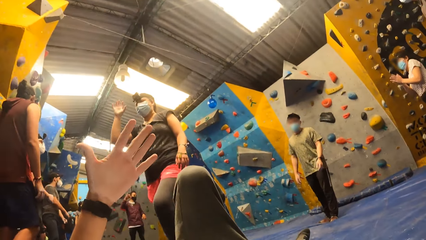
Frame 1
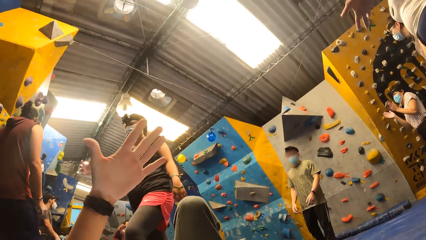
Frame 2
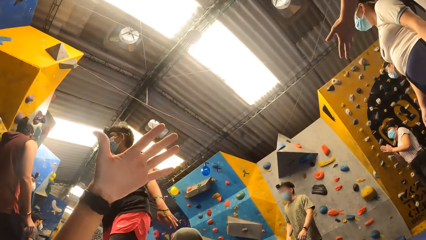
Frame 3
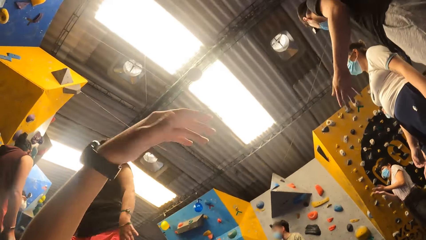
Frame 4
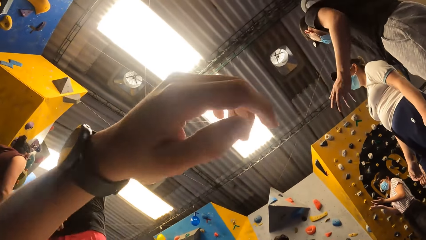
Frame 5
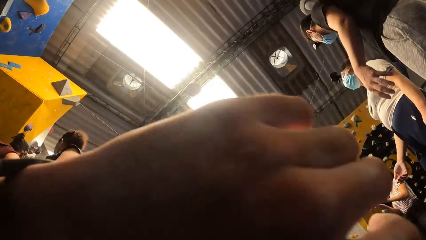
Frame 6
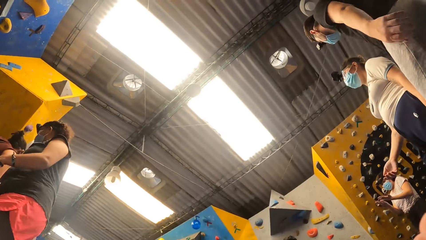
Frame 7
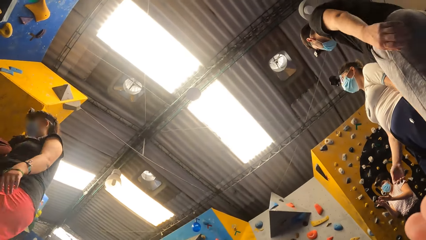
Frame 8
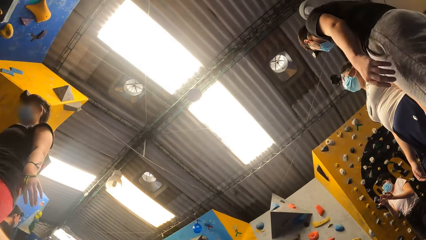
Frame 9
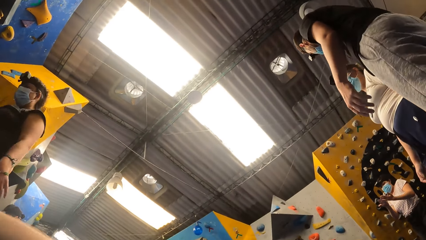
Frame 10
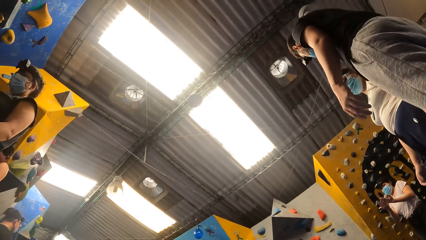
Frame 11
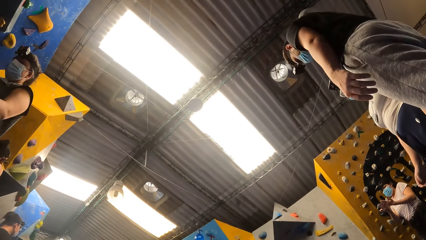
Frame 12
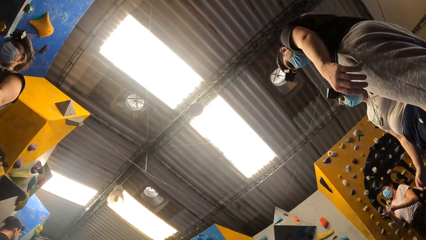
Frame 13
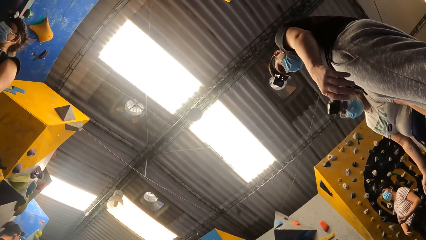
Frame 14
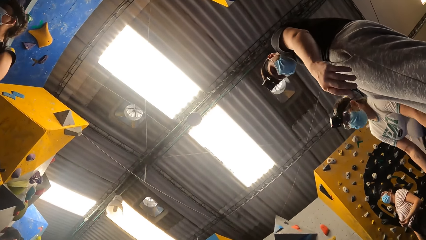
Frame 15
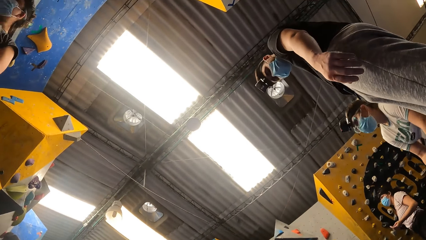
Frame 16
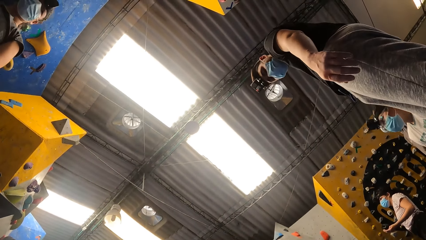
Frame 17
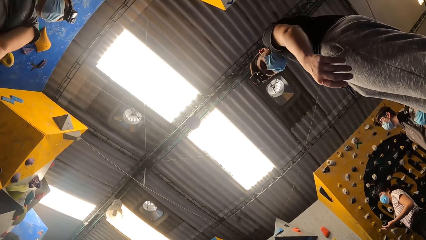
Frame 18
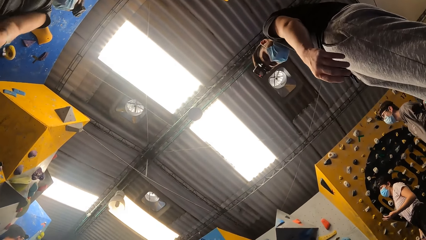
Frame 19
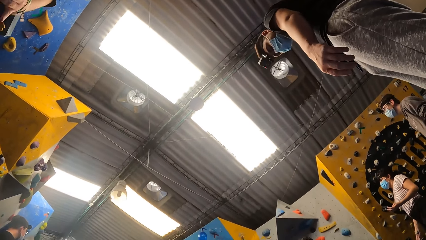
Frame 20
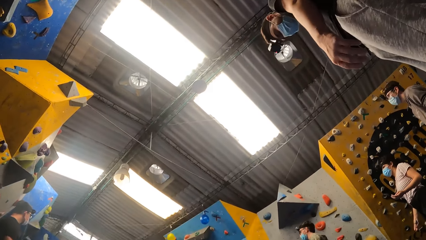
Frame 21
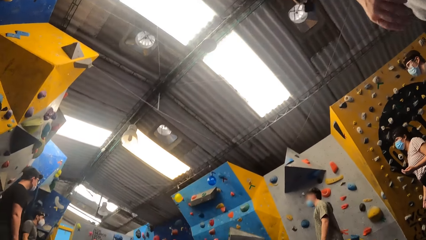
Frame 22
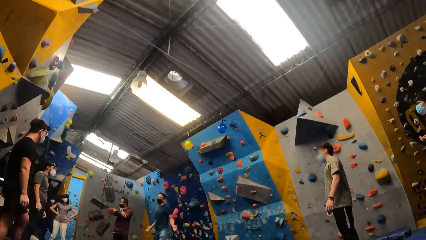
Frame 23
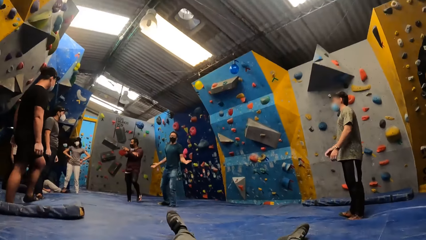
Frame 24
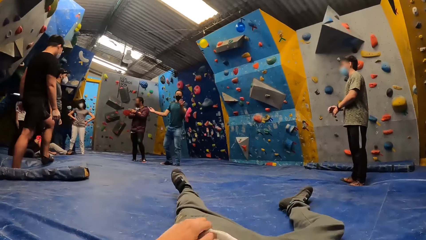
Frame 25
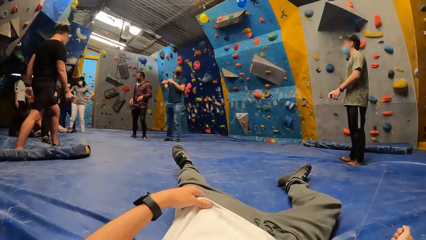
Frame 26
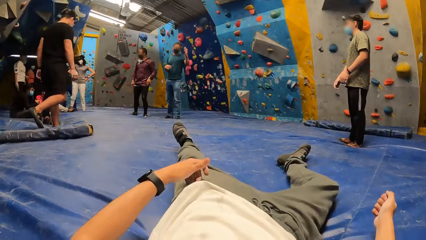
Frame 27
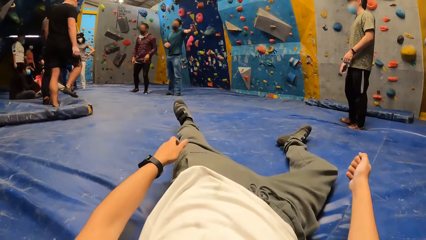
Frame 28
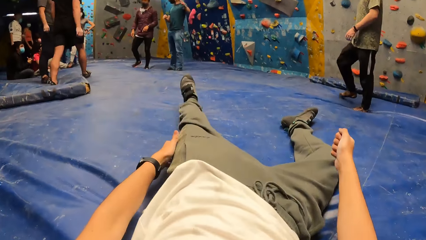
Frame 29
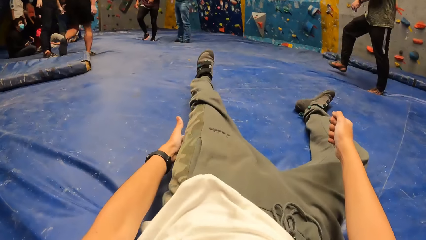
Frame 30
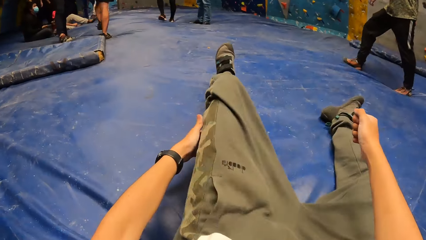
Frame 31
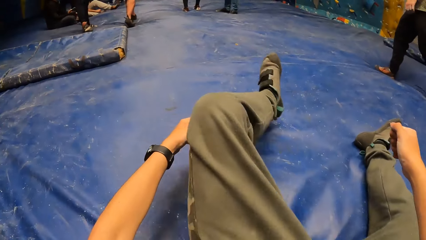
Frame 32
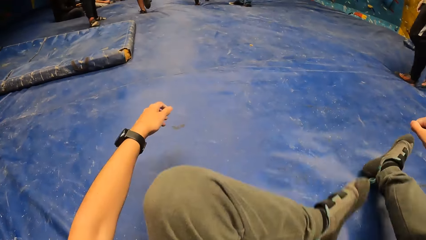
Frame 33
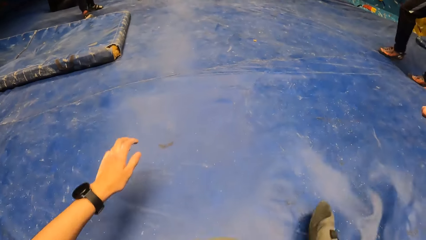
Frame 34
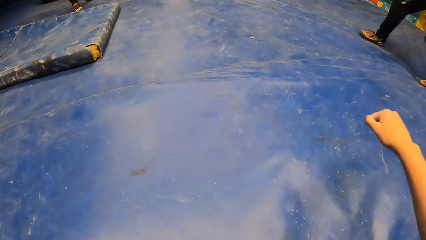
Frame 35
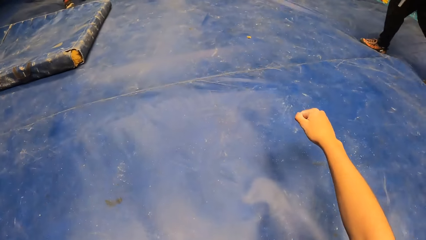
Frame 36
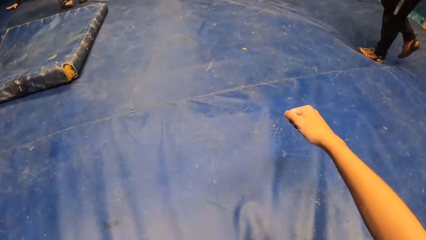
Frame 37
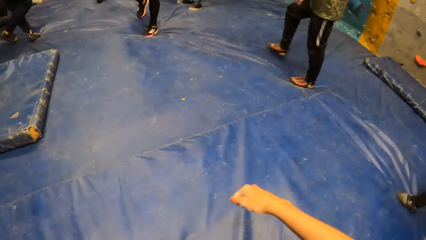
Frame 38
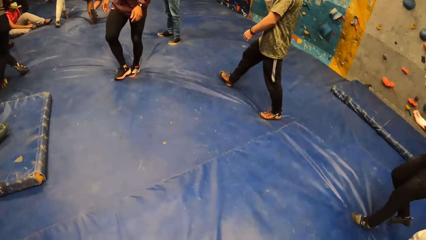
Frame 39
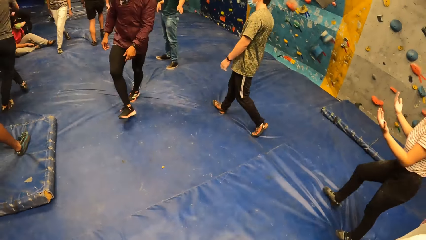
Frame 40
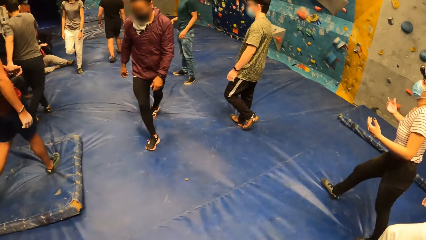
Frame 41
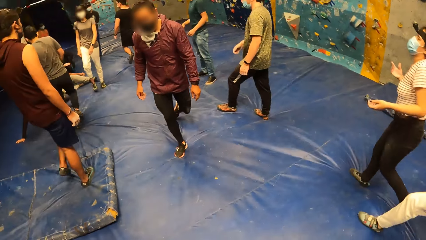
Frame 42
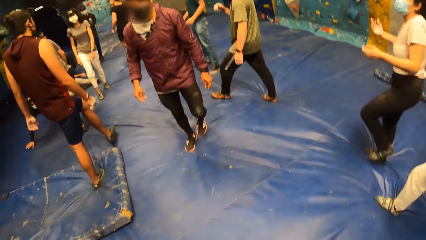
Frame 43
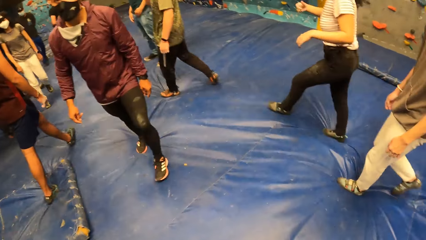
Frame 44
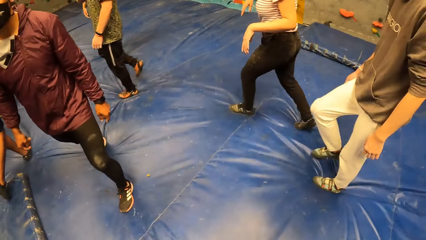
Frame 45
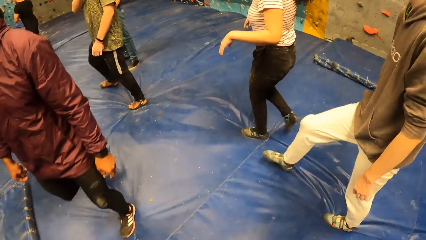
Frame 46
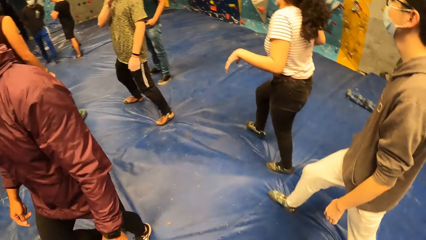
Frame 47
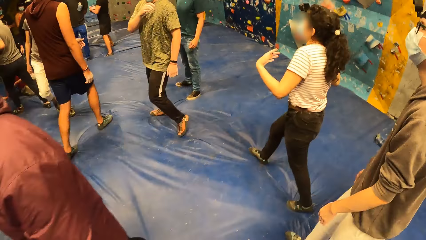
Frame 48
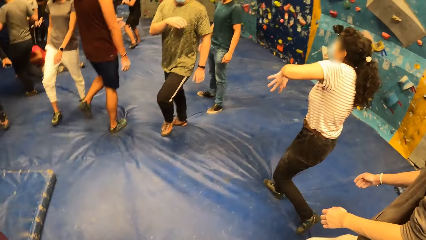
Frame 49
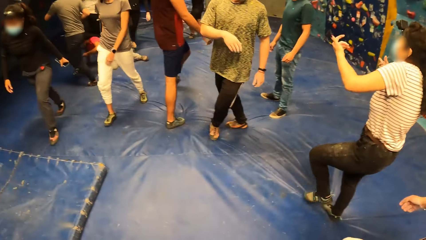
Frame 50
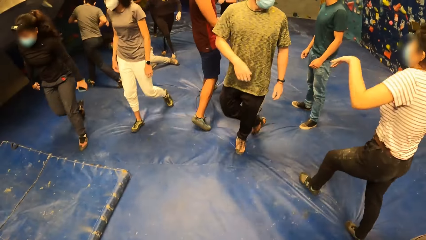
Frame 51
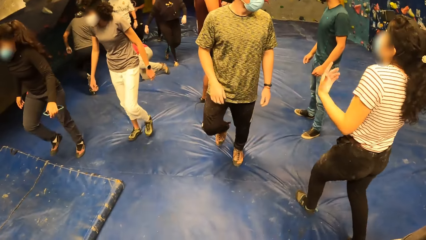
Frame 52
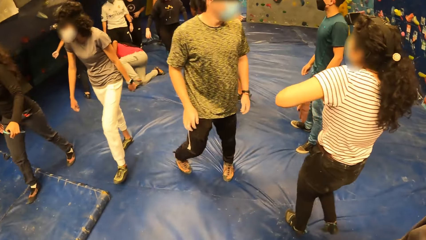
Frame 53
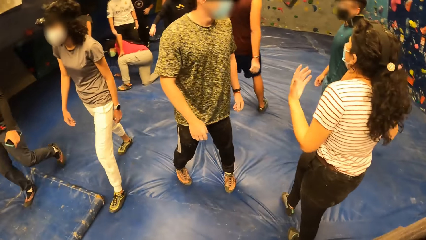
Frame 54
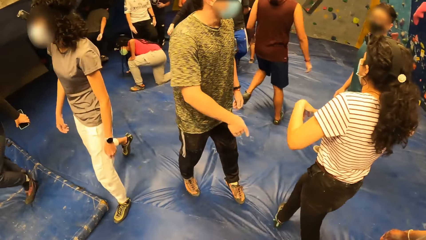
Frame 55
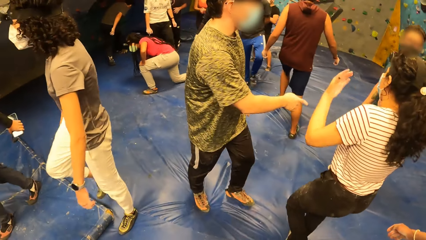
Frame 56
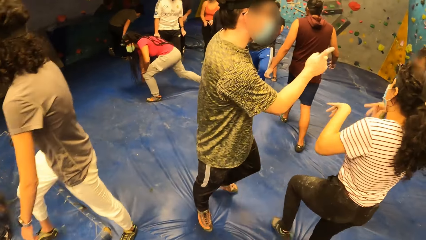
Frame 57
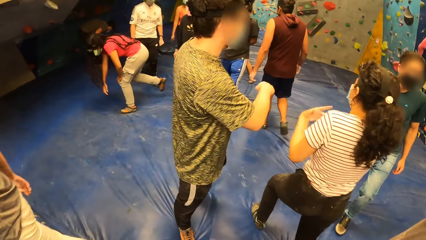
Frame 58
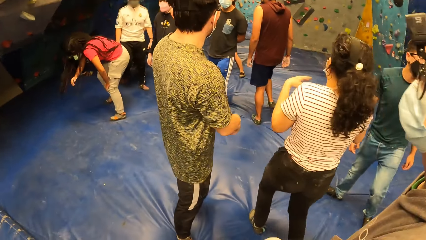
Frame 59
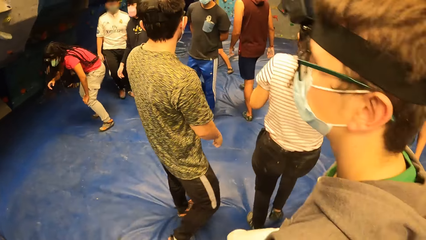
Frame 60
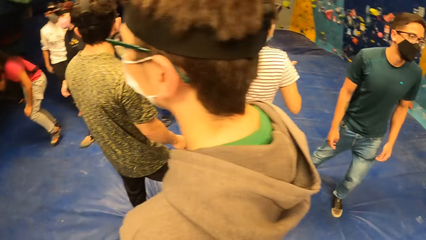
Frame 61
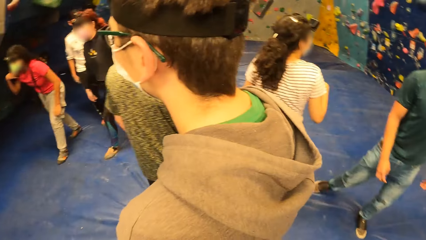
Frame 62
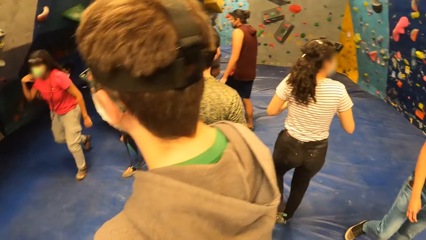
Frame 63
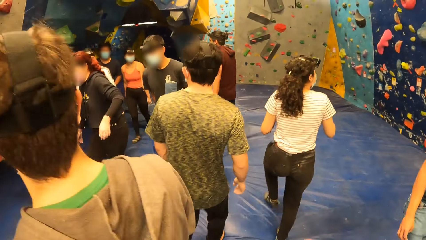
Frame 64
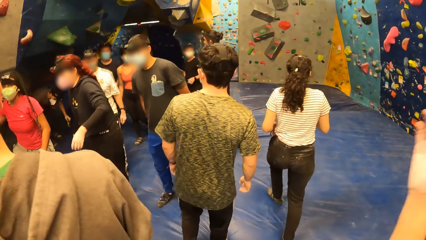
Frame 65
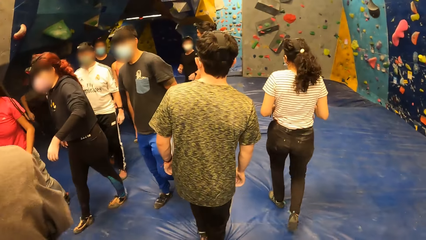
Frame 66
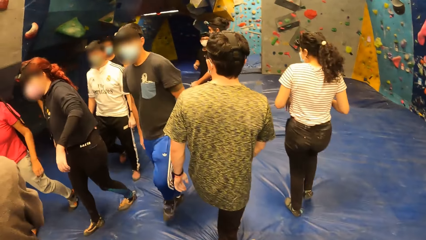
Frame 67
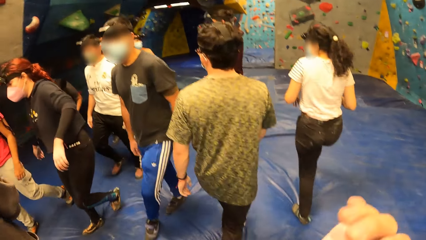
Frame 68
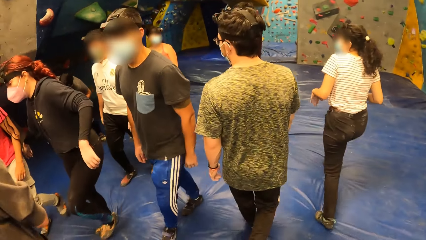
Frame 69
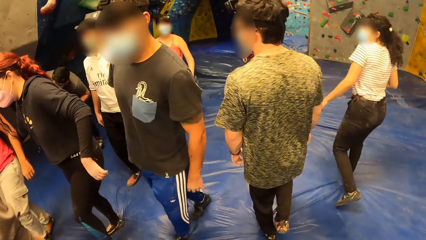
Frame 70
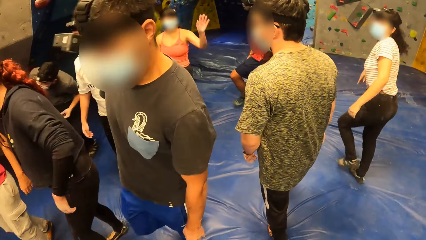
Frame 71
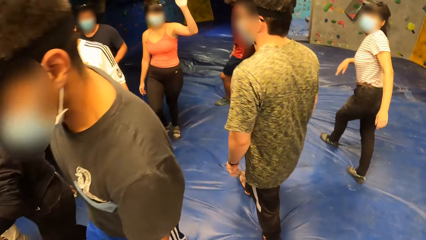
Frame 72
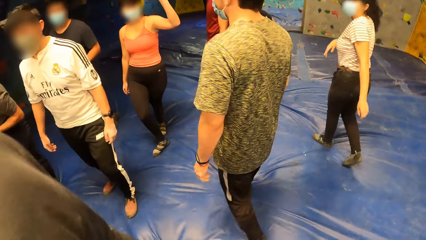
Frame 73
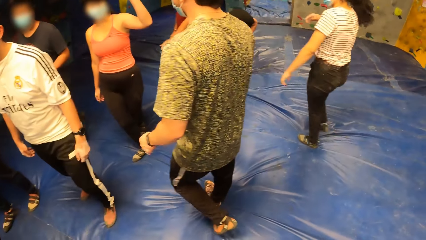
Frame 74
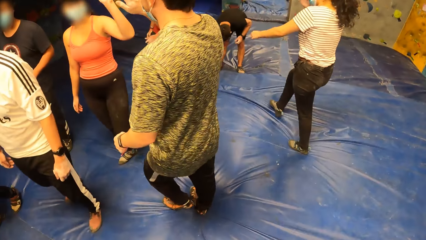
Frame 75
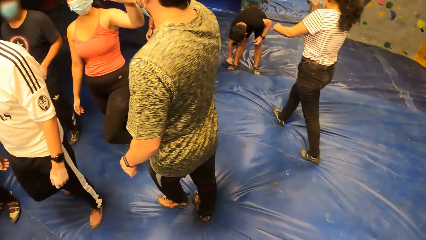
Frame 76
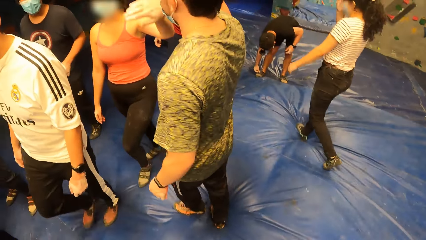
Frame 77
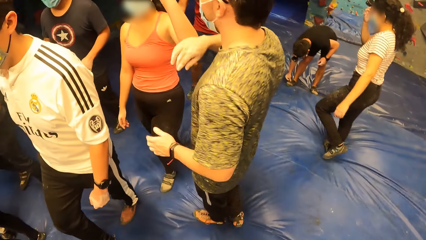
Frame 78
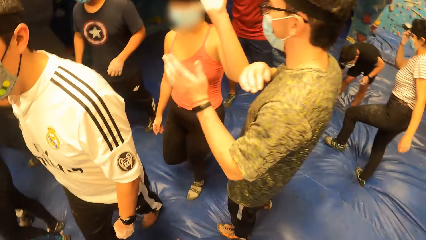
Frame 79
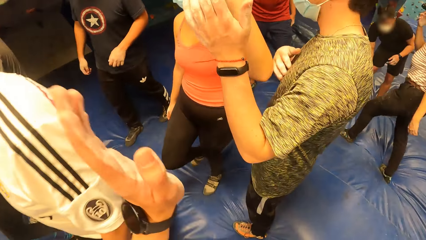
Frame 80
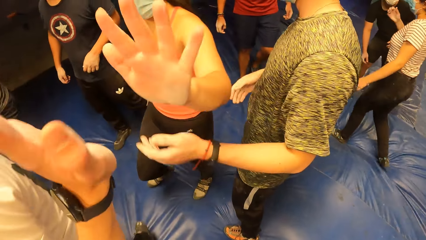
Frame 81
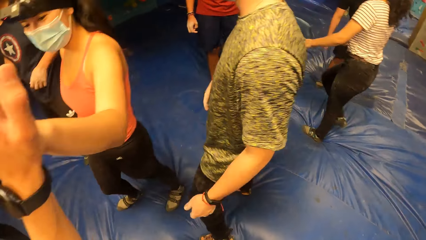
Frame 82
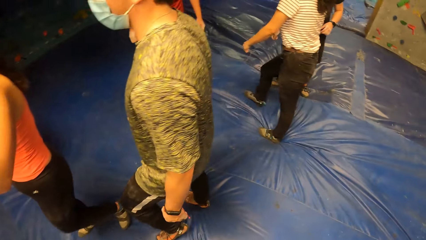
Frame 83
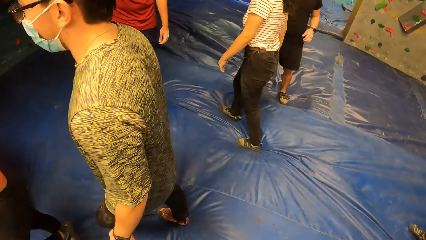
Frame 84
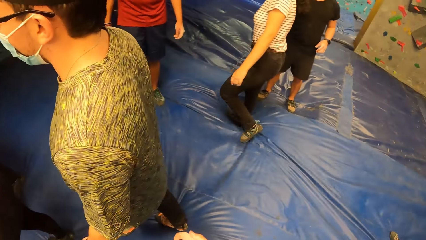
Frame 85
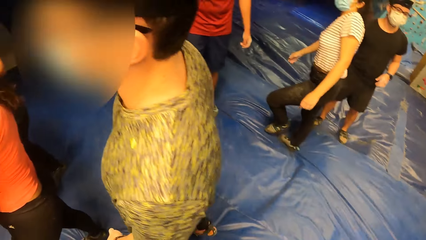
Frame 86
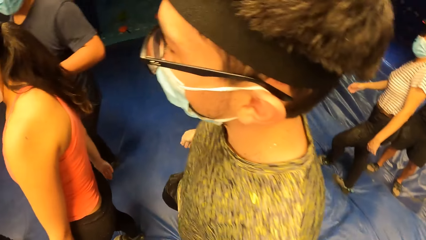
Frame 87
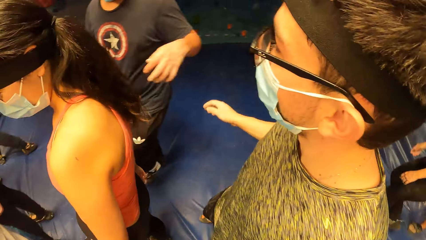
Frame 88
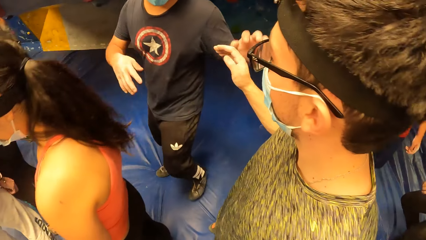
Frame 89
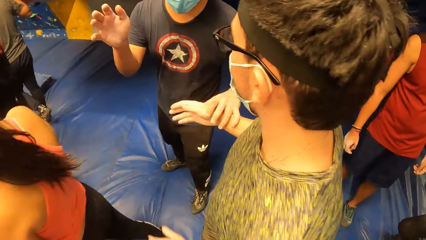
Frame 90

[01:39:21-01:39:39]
The camera wearer looks at his hand. He pulls his top. A man walks on the bouncing mat. The camera wearer folds his leg. He stands on the floor. He walks around the room. Another man walks on the bouncing mat. The camera wearer walks through a group of people. The first man bends and stands up. The camera wearer high-fives a woman with his left hand.
